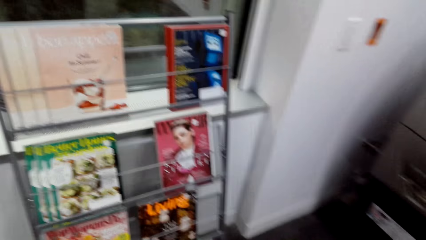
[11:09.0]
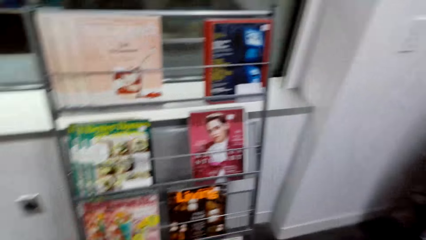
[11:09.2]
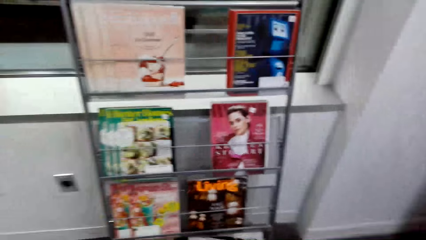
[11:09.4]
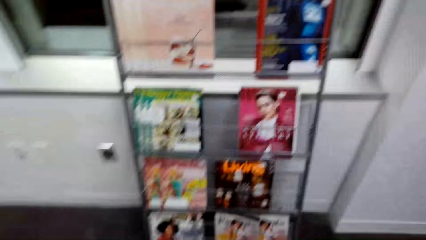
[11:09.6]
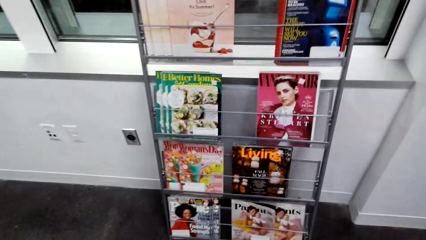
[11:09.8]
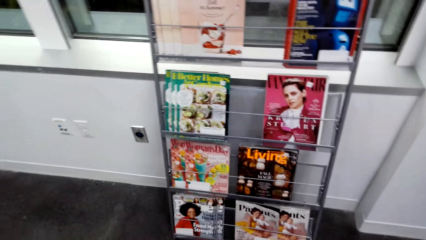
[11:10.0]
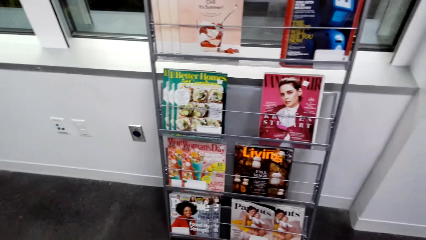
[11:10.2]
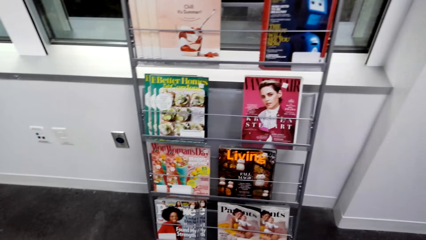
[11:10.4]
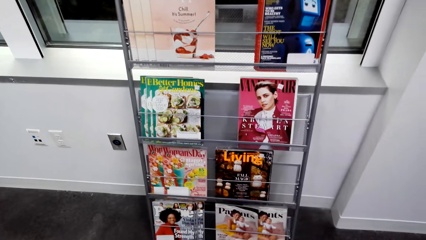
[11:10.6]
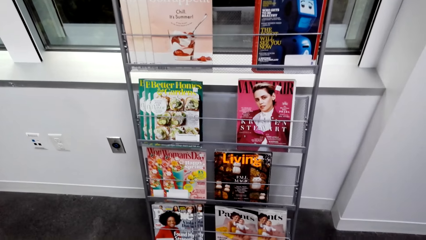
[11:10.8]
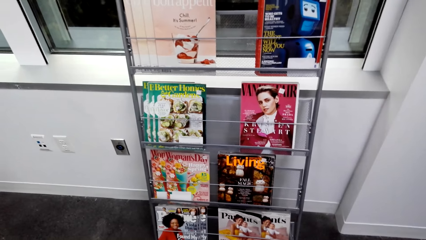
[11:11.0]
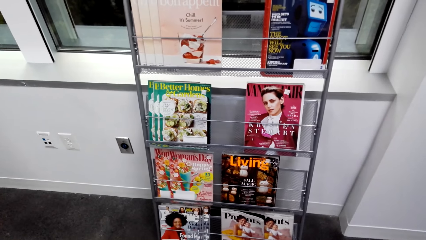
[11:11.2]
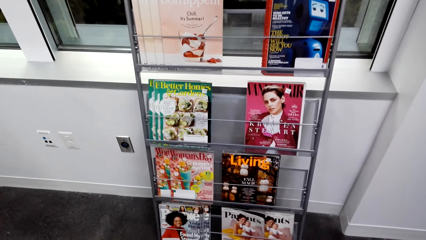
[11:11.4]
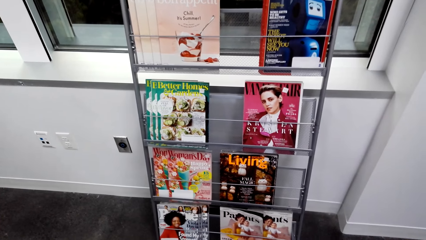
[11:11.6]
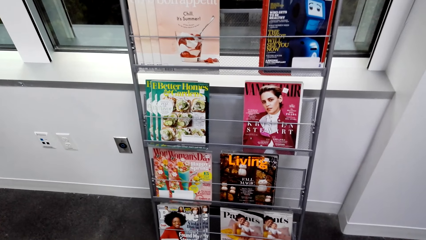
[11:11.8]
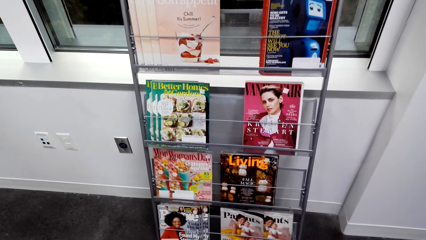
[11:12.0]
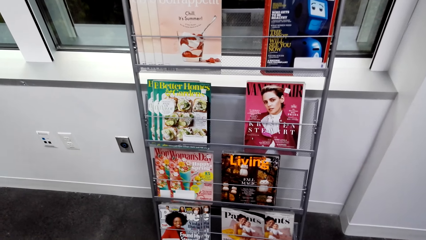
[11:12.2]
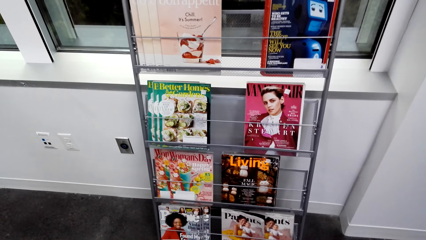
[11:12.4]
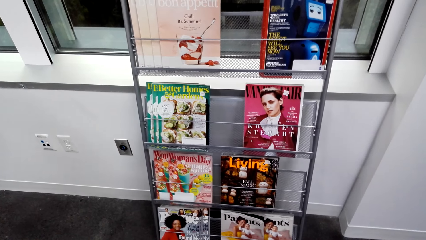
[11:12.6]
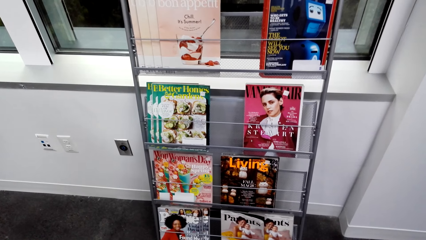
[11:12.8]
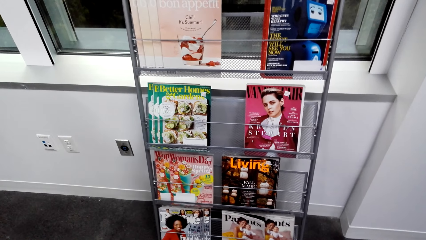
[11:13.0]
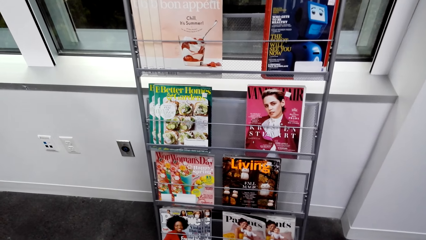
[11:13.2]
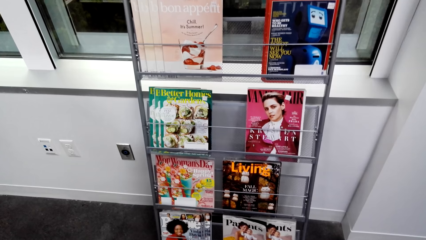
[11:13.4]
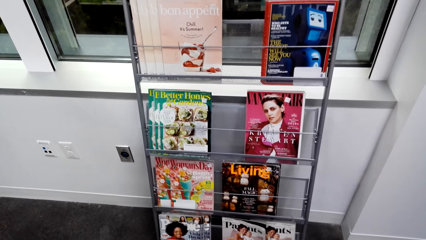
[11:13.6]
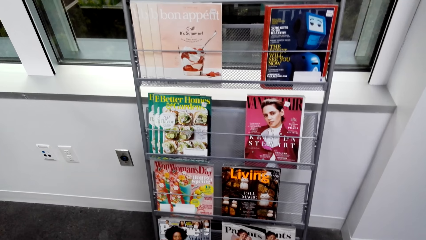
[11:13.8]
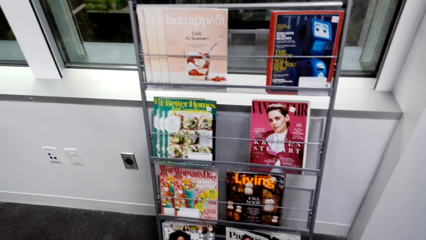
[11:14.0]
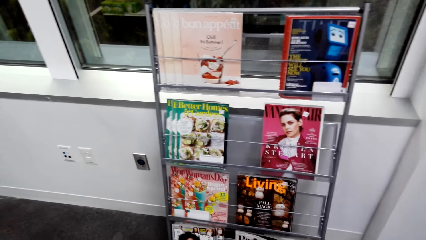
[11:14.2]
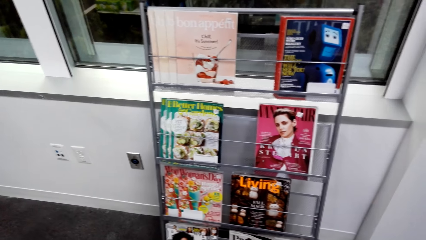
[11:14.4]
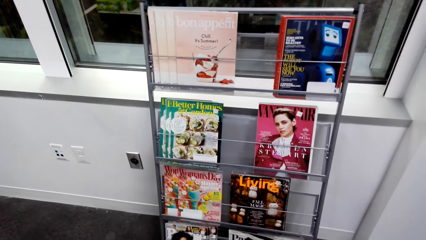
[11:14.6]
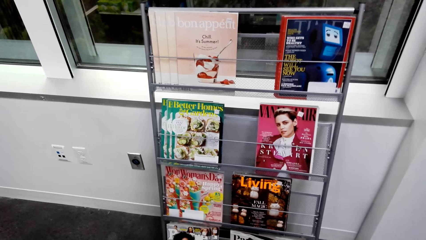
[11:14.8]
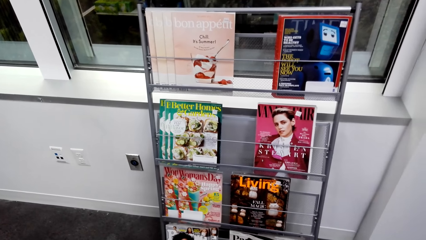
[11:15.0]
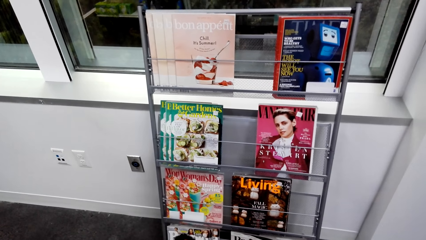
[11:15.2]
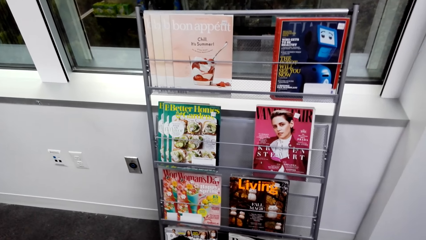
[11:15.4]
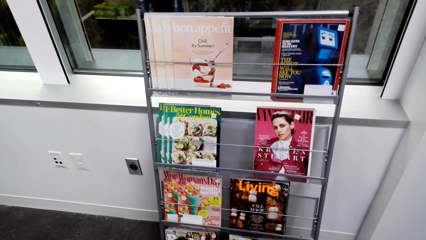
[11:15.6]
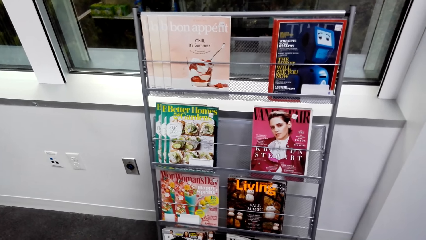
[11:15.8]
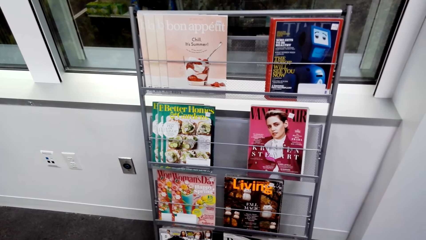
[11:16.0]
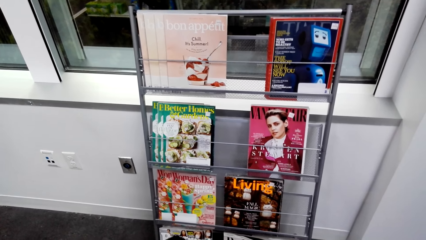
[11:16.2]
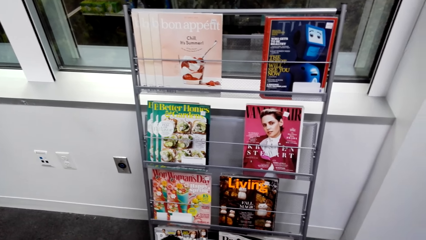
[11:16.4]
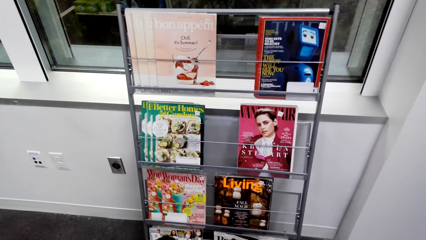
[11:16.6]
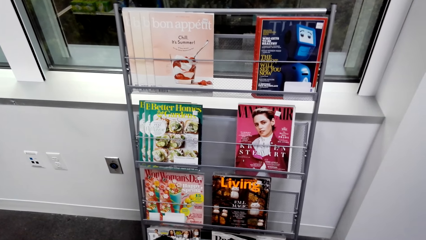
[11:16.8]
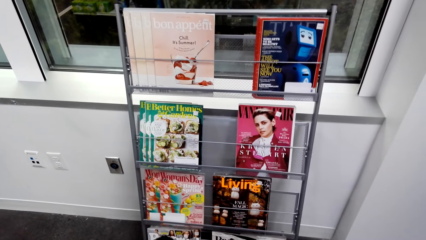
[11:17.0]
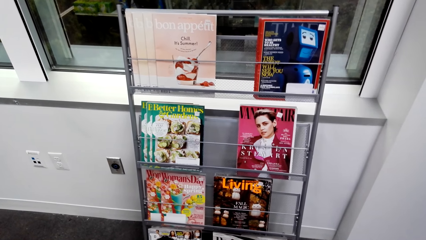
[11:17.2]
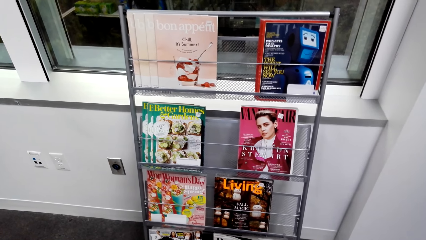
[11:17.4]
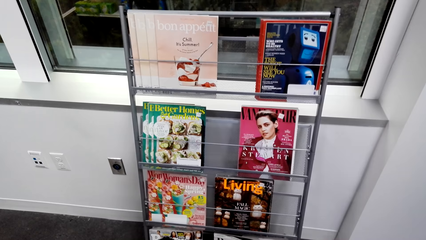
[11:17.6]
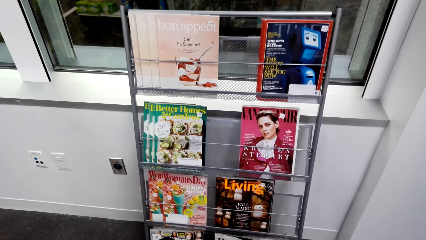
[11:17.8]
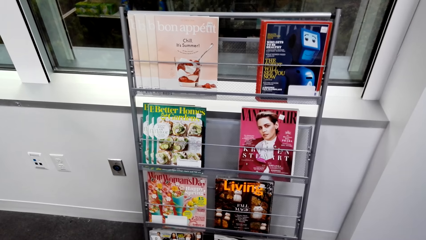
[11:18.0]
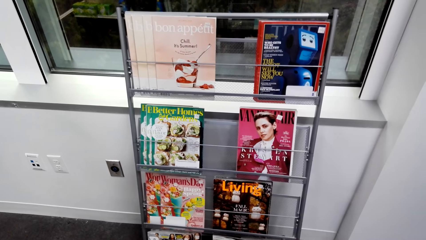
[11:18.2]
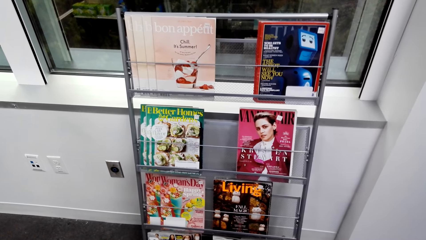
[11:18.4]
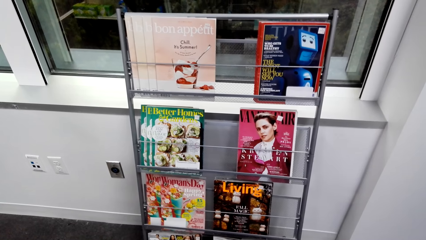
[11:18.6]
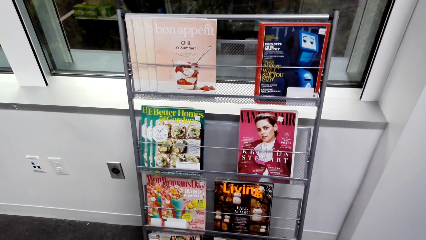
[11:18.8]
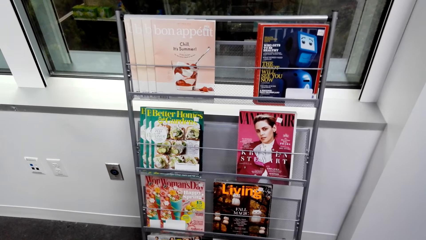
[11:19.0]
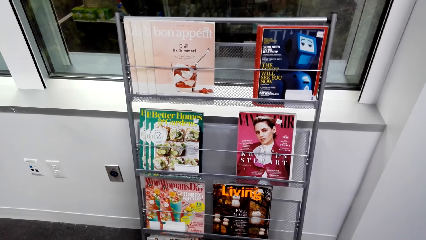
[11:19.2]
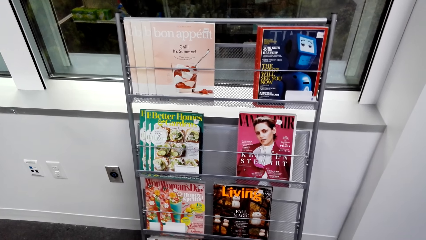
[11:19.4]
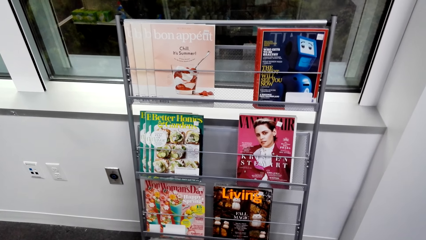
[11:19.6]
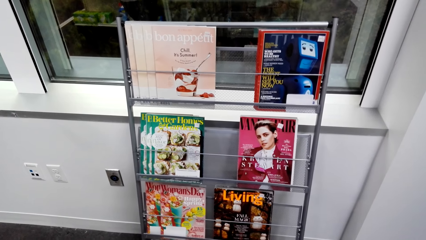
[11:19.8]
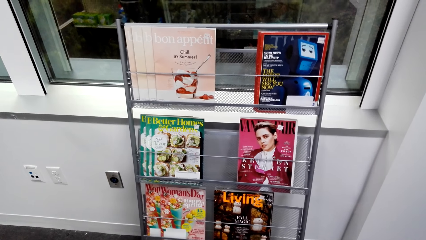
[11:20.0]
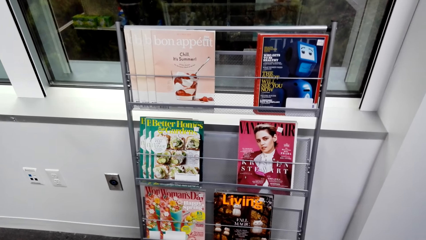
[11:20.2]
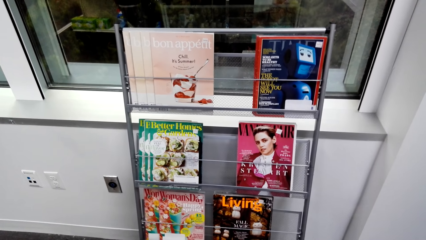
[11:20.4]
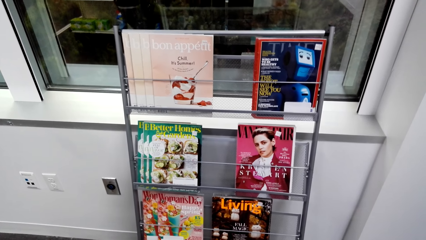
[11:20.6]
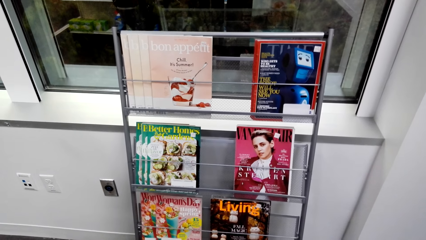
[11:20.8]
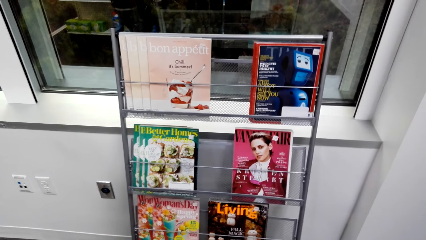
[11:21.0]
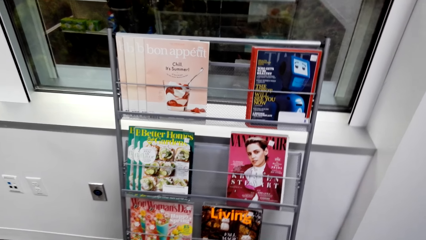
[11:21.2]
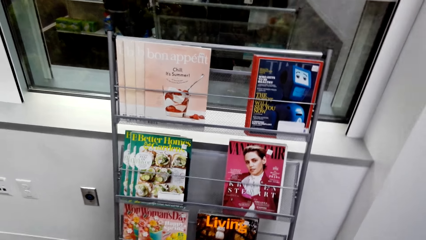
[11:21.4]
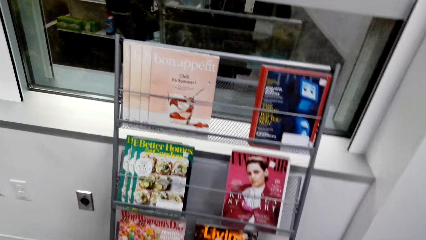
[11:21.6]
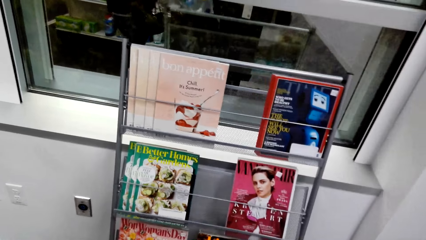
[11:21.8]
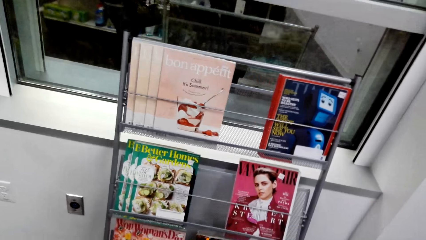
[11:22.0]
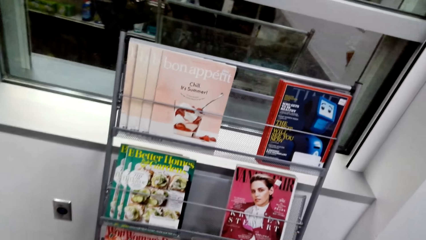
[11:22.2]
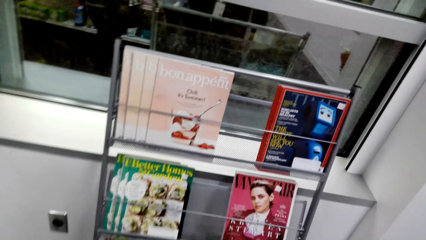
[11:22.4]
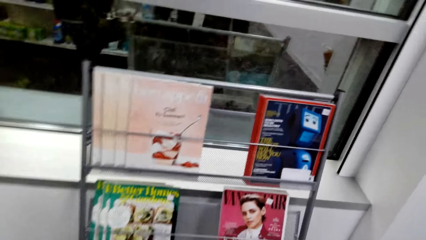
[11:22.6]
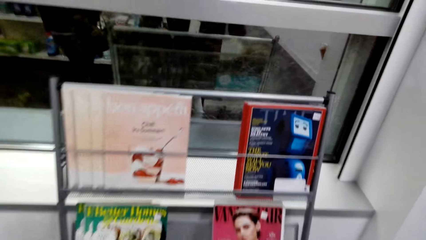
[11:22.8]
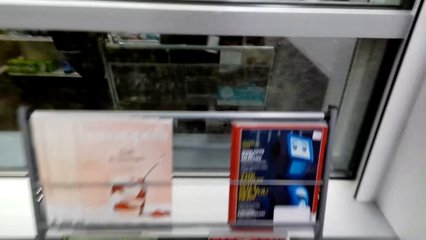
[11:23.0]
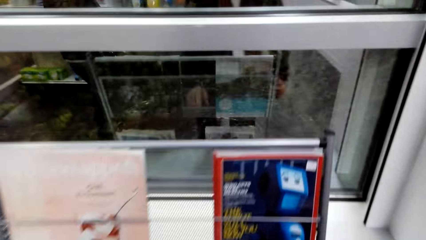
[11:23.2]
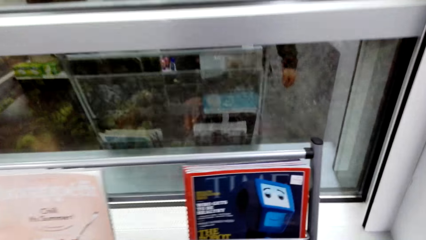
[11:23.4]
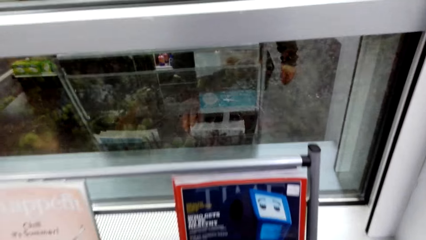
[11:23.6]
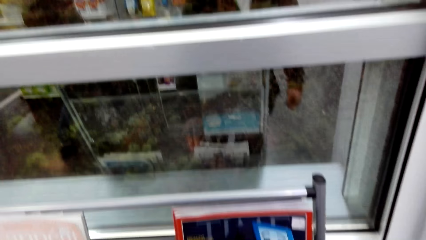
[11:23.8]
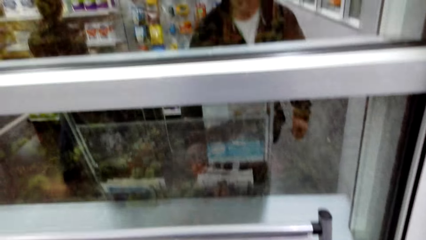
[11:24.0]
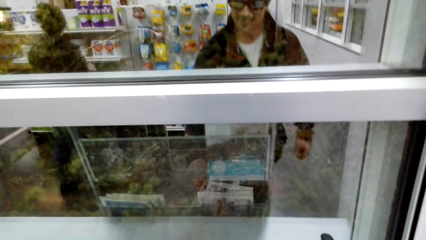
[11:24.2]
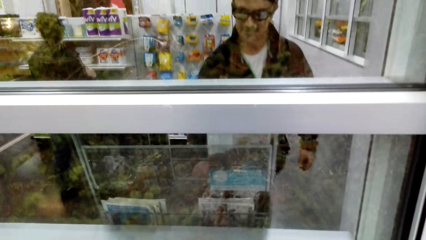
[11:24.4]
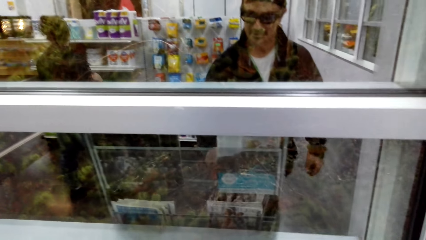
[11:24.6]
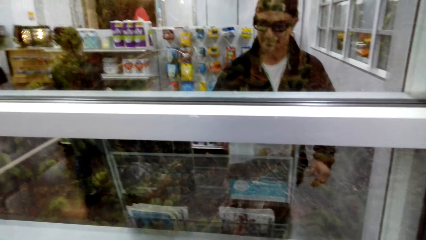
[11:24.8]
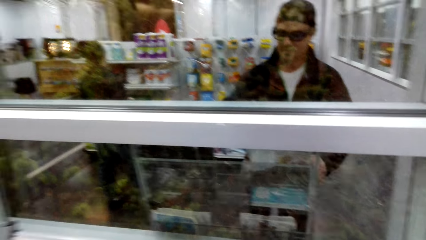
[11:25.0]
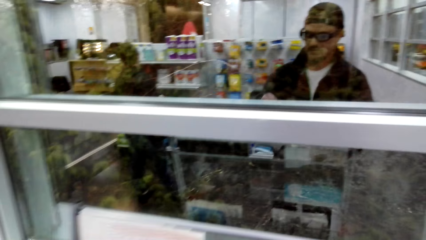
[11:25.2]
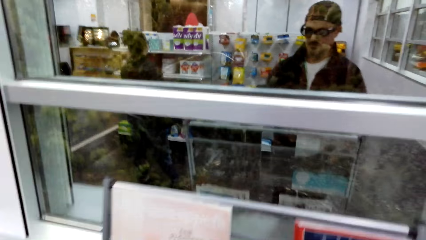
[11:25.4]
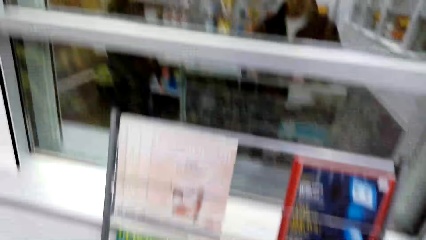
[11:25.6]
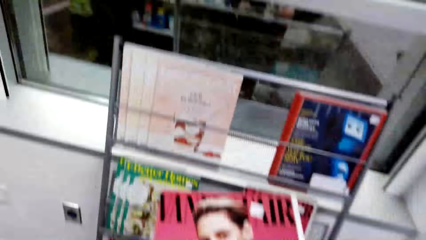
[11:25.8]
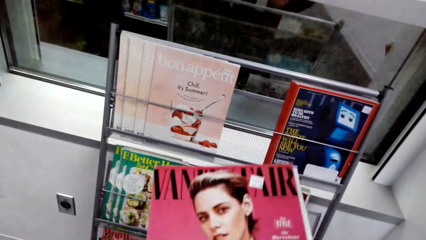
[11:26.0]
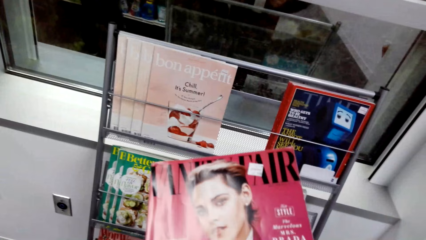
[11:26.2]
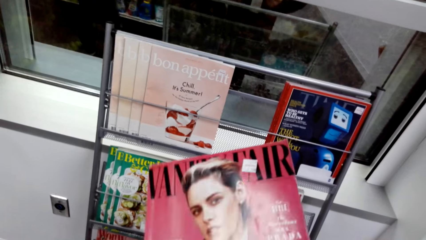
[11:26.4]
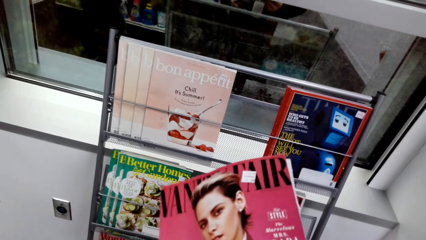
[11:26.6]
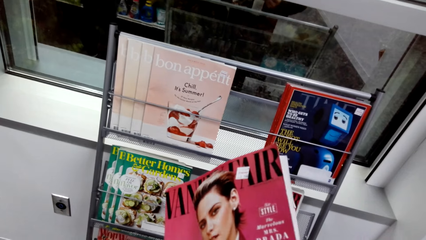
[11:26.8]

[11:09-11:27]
The camera wearer stares at the magazine stand. They read the book's cover. They pick up a magazine. They inspect the magazine.
